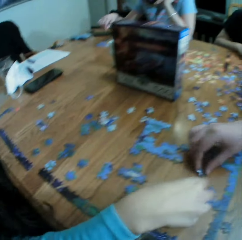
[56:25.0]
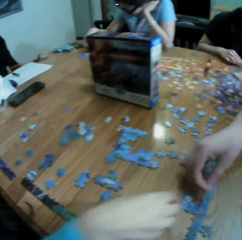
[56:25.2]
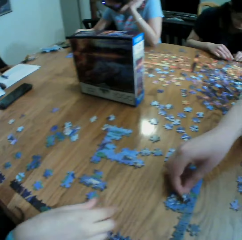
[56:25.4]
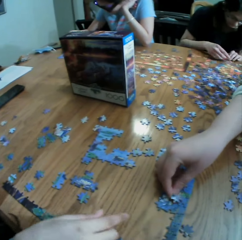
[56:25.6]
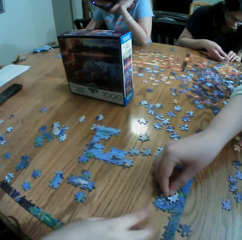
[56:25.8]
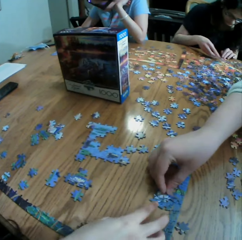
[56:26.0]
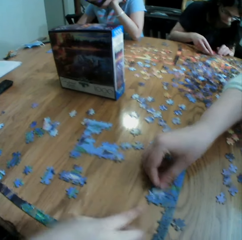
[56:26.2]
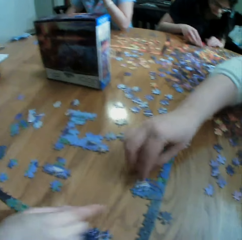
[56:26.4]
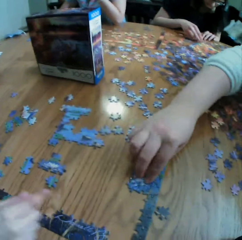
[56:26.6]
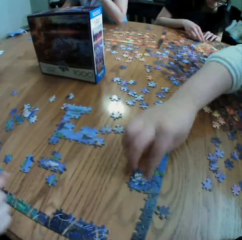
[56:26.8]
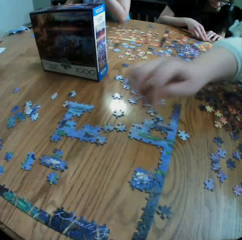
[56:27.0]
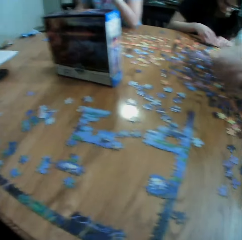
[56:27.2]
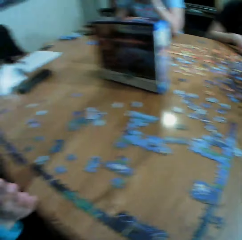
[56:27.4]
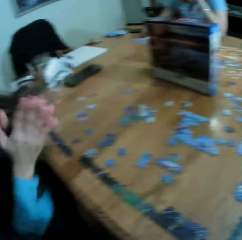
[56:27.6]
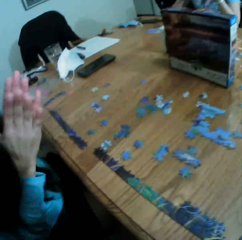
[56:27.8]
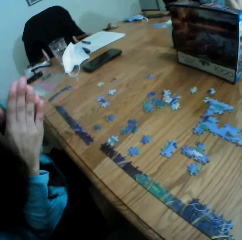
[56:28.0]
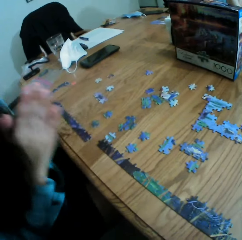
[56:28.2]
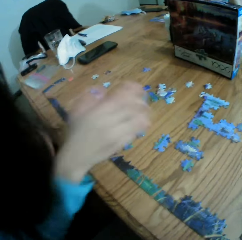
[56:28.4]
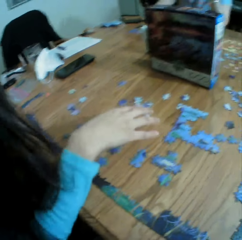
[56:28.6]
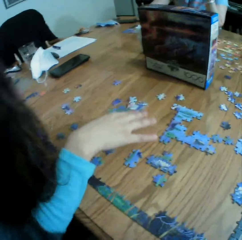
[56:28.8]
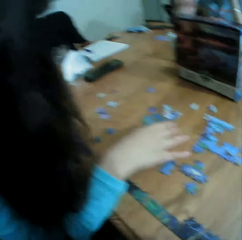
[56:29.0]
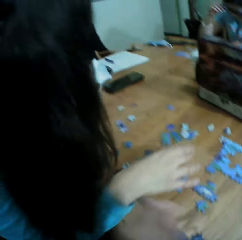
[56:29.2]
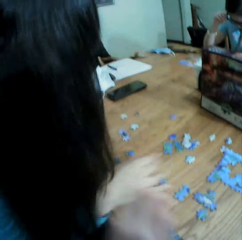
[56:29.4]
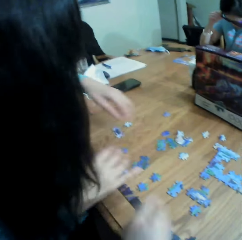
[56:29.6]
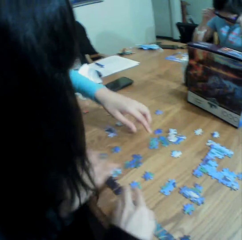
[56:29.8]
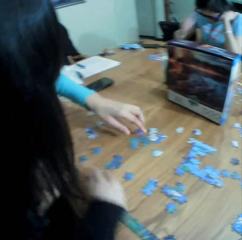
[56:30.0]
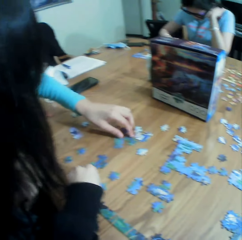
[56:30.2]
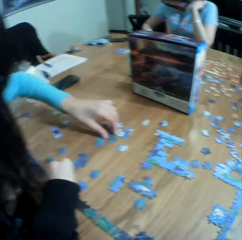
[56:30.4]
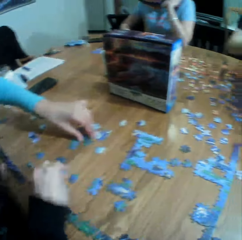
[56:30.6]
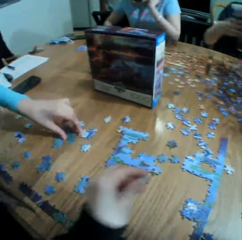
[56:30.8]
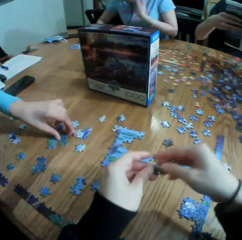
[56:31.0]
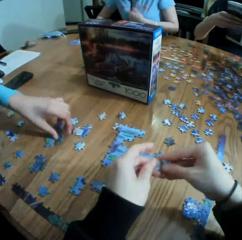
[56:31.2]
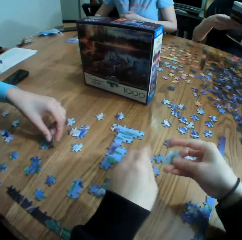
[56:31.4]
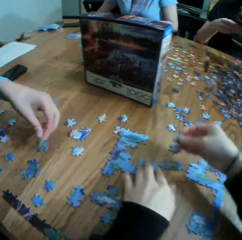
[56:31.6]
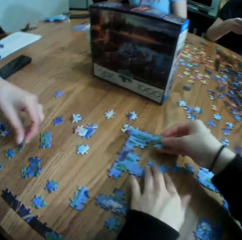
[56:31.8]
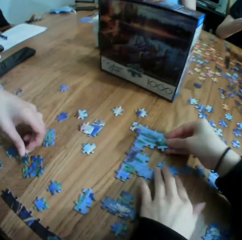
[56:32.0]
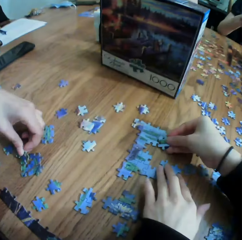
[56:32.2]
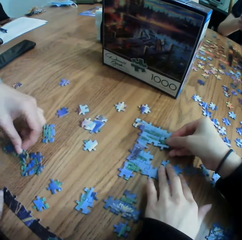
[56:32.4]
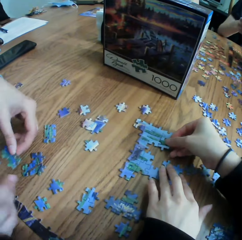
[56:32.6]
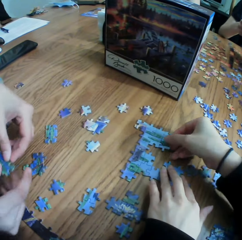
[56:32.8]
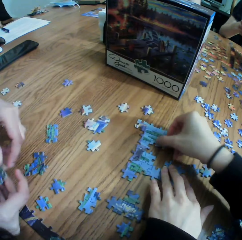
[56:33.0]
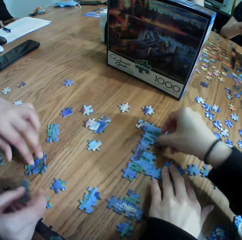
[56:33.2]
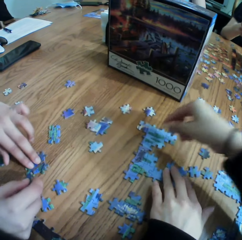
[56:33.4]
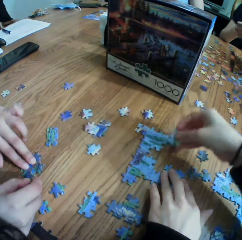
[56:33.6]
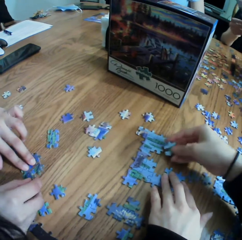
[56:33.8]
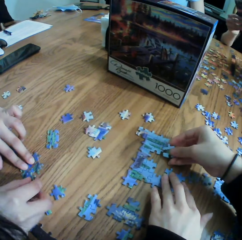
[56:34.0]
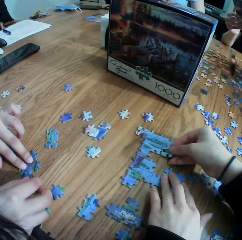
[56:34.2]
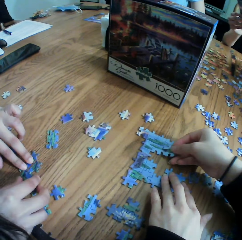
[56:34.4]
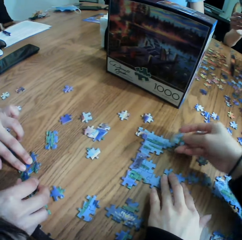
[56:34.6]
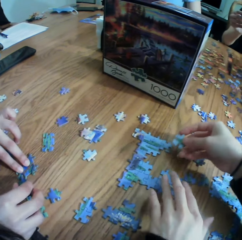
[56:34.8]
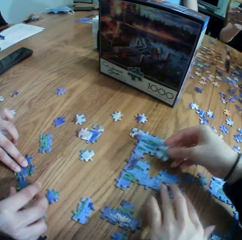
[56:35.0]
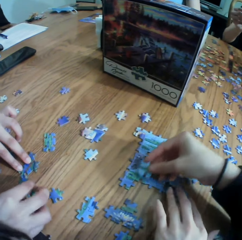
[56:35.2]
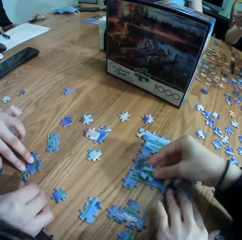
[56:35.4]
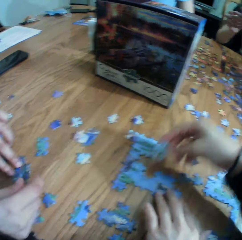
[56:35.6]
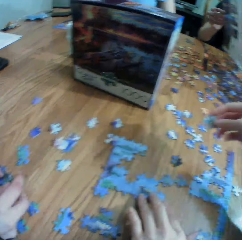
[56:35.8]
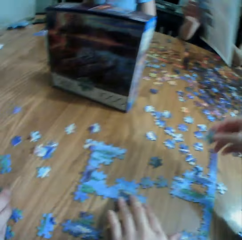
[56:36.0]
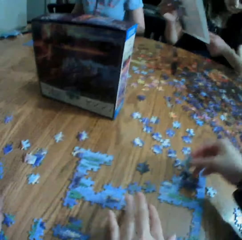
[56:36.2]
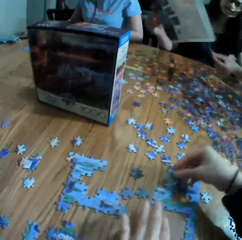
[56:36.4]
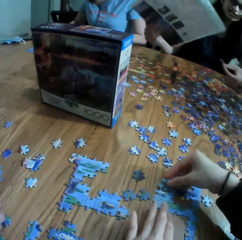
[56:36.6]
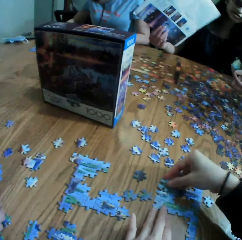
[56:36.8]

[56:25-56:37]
A lady plays a jigsaw puzzle game. The lady arranges a paper puzzle. The camera wearer looks at another lady. The other lady claps hands. The other lady arranges the paper puzzle. The first lady plays the jigsaw puzzle game. The camera wearer plays the jigsaw puzzle game. They arrange the paper puzzle.

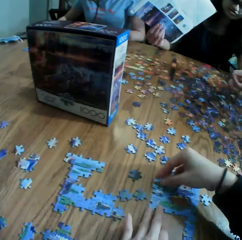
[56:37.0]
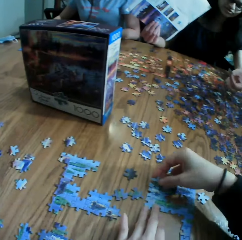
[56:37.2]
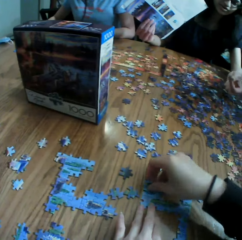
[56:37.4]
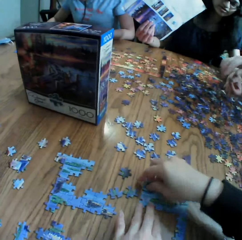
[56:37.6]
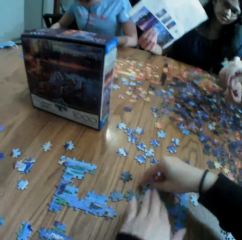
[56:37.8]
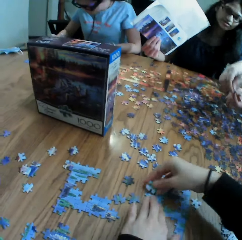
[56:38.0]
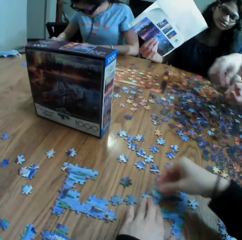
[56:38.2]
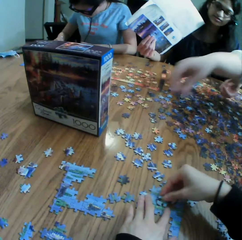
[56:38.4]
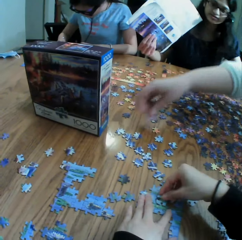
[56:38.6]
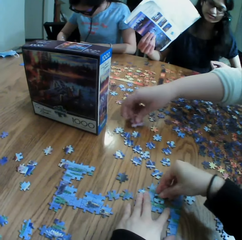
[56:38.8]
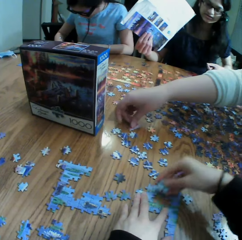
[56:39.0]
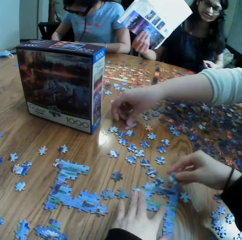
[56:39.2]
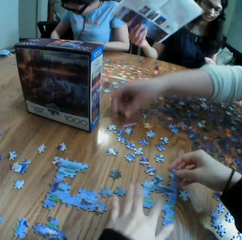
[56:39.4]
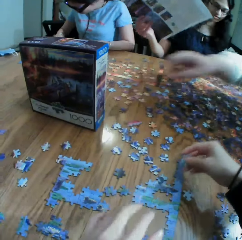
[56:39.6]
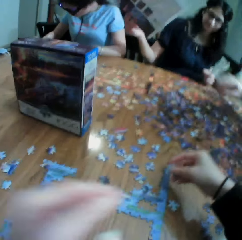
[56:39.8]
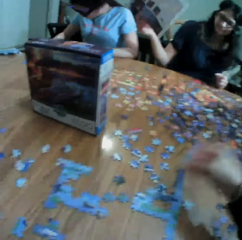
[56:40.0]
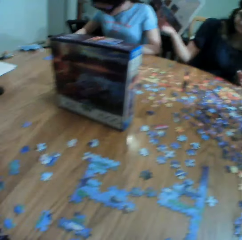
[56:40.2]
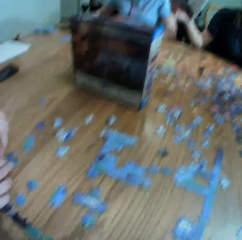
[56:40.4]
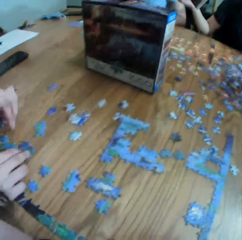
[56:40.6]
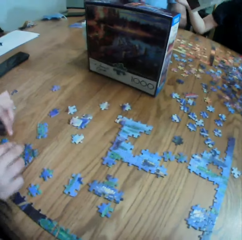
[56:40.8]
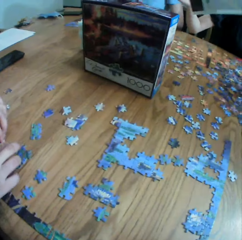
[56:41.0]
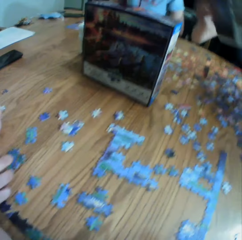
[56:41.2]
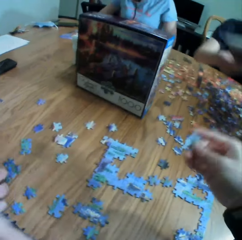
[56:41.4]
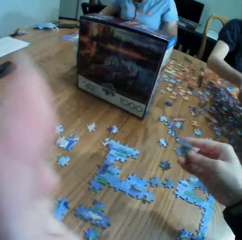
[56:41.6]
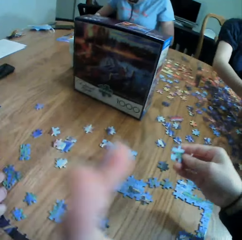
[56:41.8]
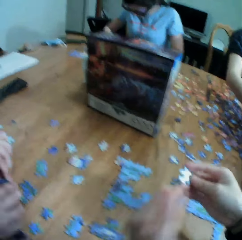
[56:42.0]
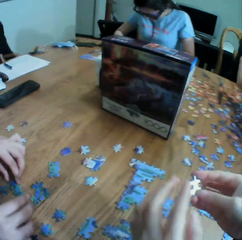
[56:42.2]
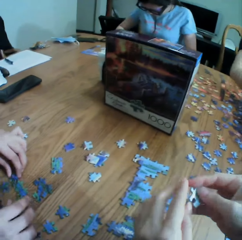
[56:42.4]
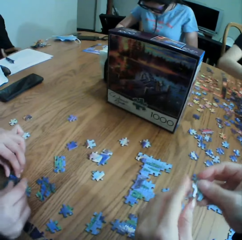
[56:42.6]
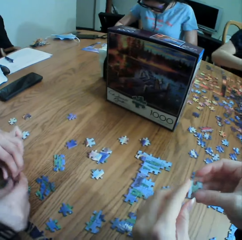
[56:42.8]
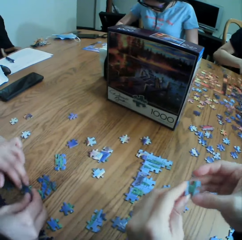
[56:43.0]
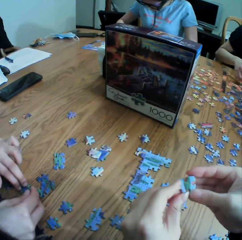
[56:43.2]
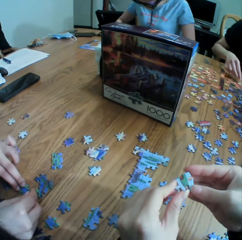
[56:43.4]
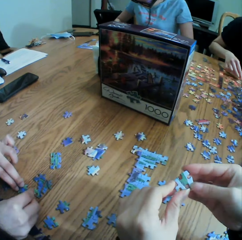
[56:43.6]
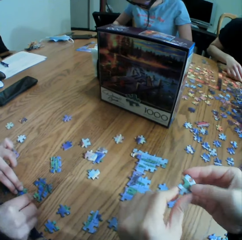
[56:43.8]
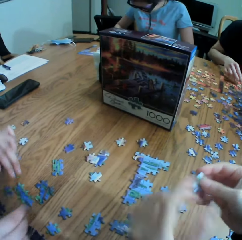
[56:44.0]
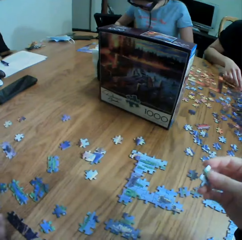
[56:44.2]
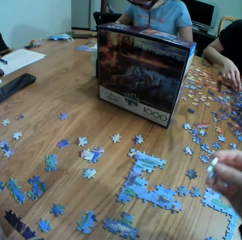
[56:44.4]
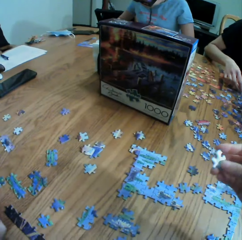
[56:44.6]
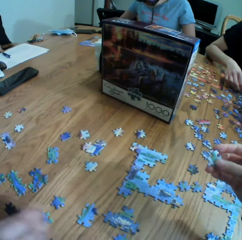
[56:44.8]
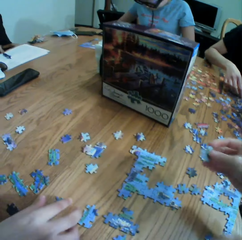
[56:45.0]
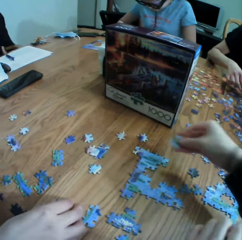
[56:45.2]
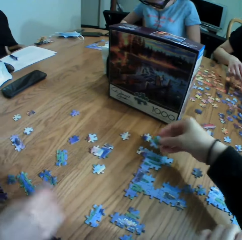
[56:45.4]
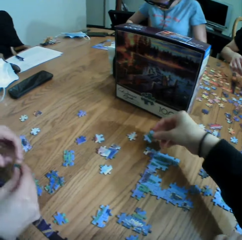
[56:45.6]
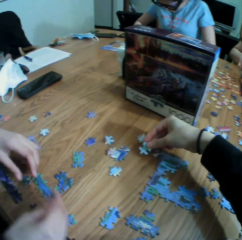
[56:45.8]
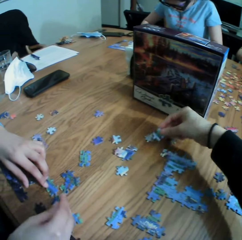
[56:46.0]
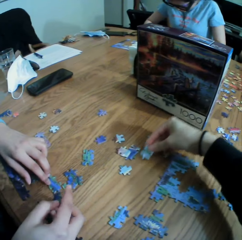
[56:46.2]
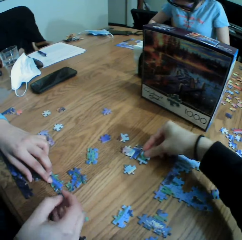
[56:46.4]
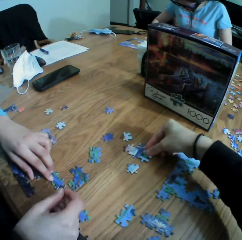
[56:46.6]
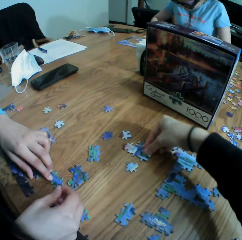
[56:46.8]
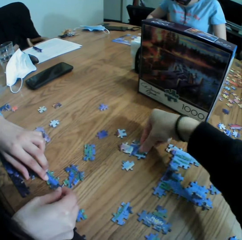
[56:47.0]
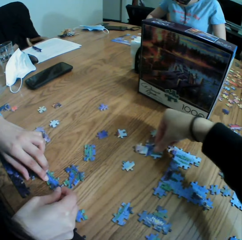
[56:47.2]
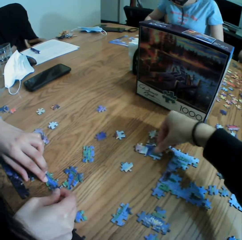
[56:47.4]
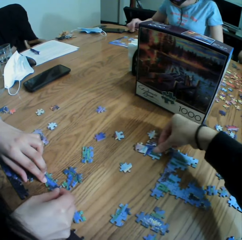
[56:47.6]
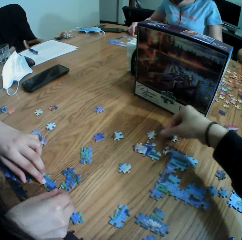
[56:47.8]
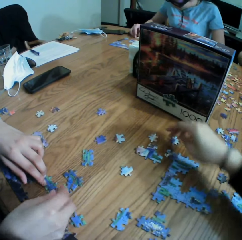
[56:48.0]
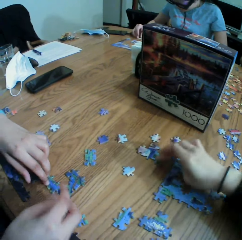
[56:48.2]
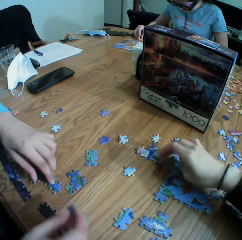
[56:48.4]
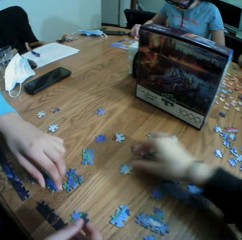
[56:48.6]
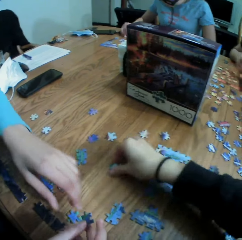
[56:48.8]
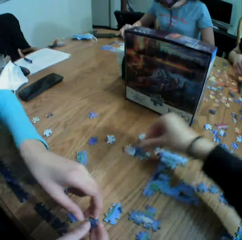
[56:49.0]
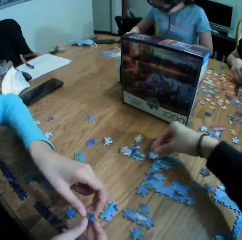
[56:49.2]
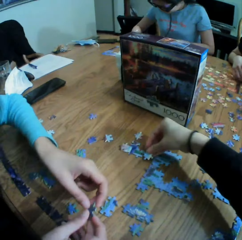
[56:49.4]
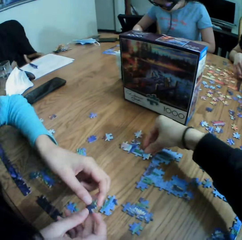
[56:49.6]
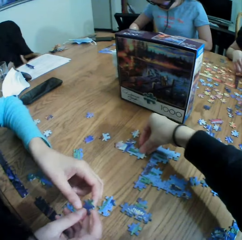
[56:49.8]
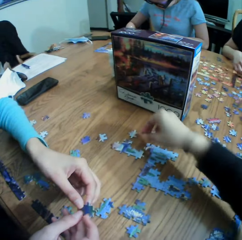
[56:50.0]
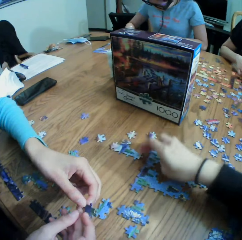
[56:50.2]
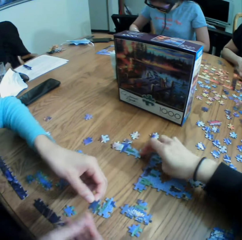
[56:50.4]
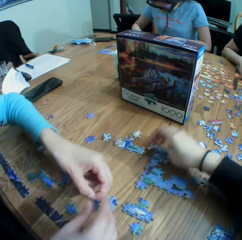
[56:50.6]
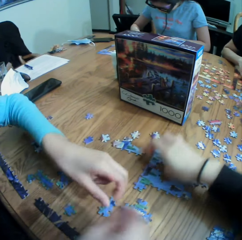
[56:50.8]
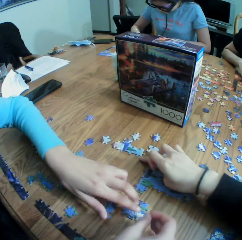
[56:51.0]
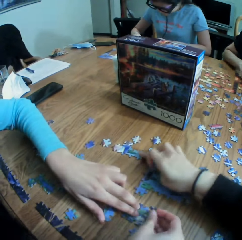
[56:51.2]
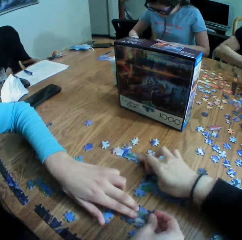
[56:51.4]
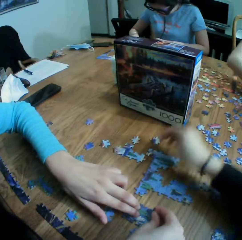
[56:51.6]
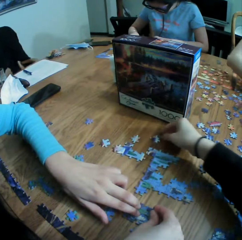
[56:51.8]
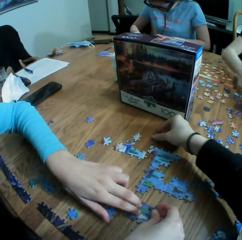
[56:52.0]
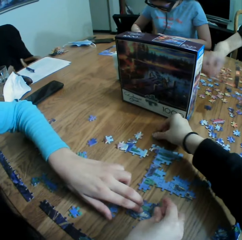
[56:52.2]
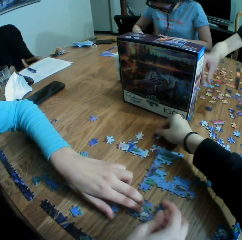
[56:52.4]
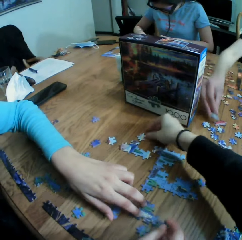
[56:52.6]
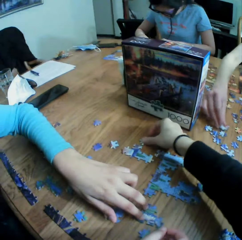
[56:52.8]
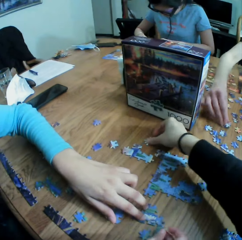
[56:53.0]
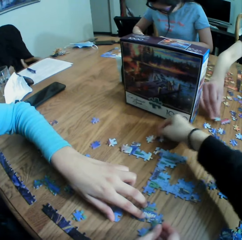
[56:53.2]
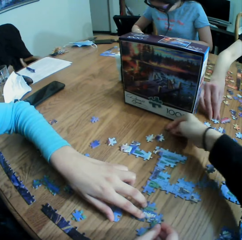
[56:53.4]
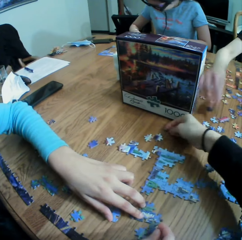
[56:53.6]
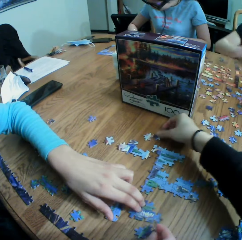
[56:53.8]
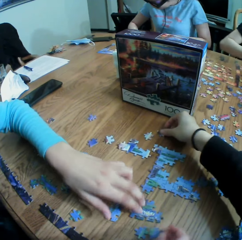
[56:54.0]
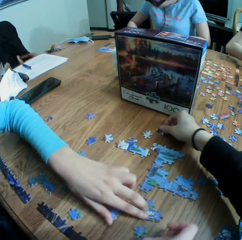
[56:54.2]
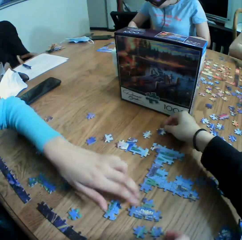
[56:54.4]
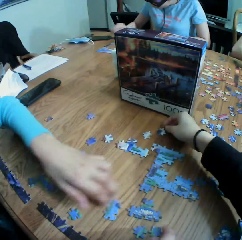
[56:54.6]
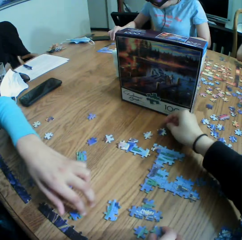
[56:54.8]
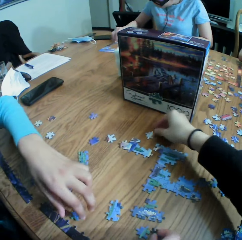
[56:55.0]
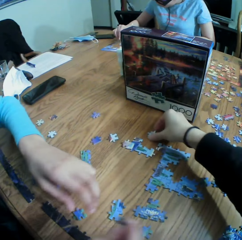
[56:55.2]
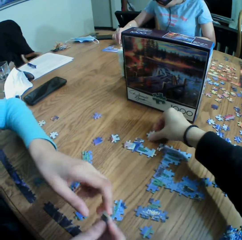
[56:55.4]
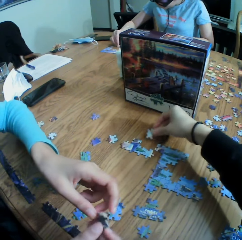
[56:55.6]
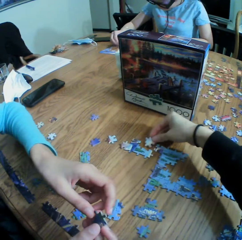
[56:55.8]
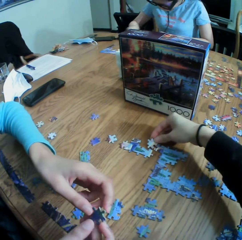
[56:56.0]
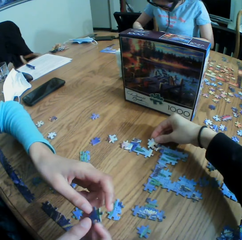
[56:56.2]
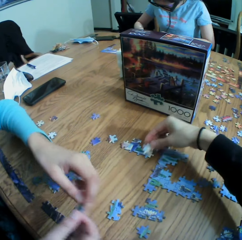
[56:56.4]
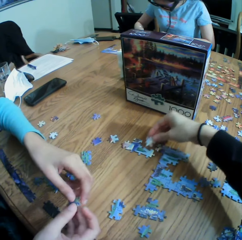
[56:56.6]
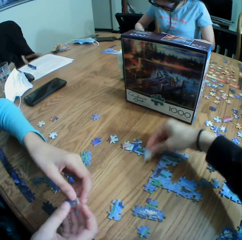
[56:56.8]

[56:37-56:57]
A person drops a paper puzzle. The camera wearer looks around a table. They stare at the paper puzzle. They arrange the paper puzzle.
